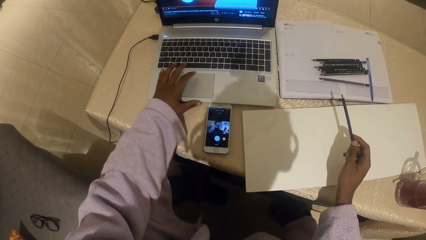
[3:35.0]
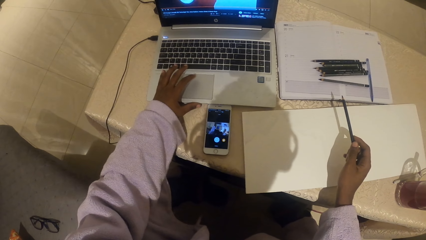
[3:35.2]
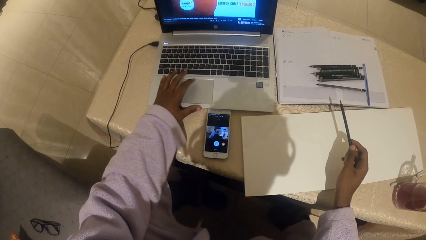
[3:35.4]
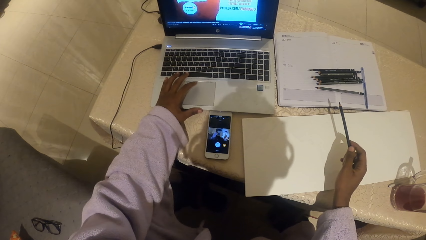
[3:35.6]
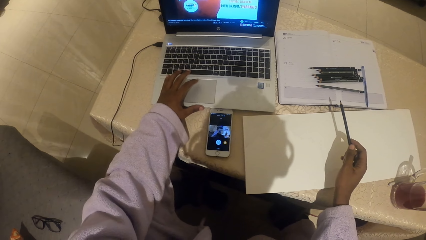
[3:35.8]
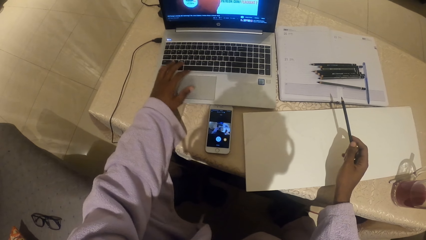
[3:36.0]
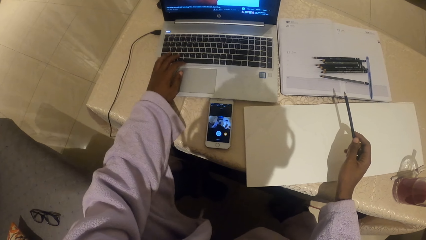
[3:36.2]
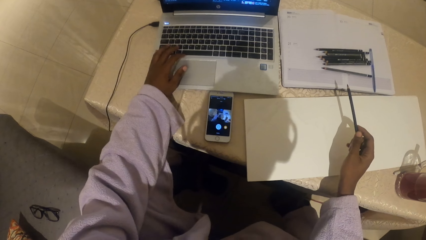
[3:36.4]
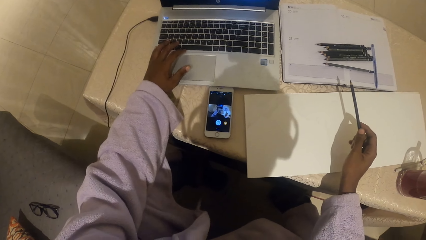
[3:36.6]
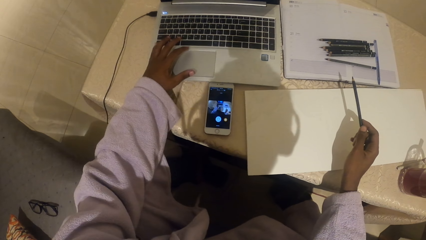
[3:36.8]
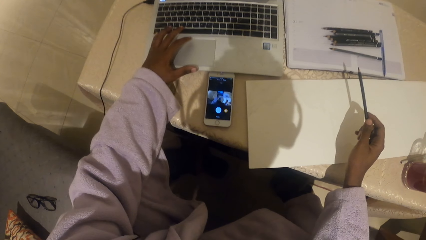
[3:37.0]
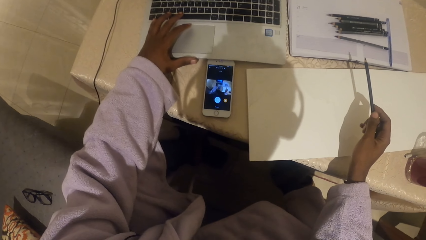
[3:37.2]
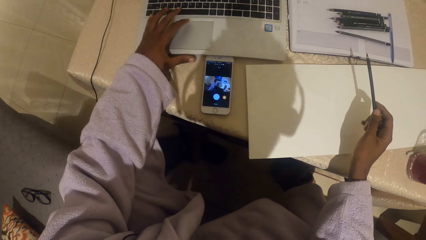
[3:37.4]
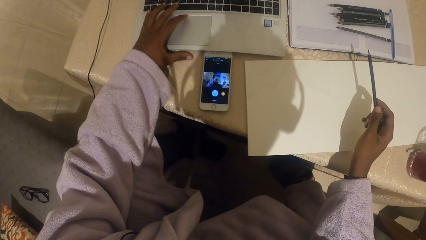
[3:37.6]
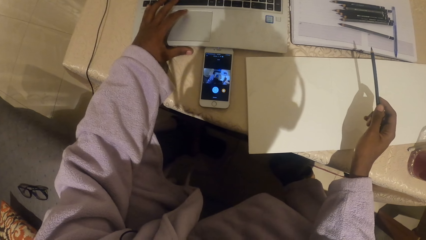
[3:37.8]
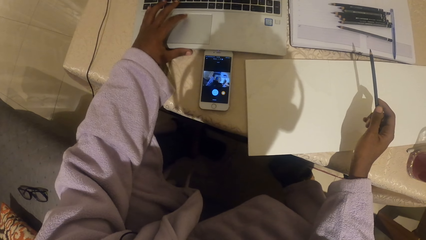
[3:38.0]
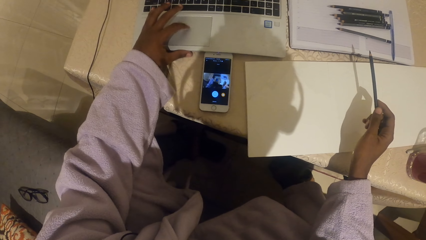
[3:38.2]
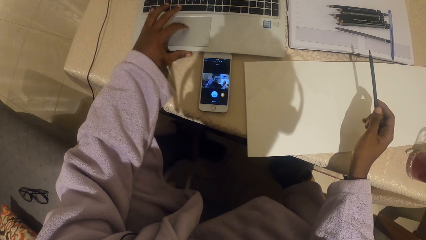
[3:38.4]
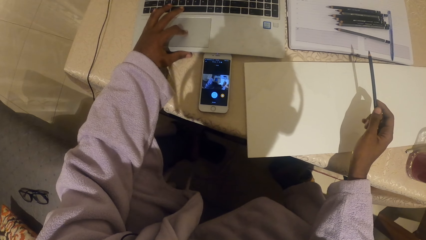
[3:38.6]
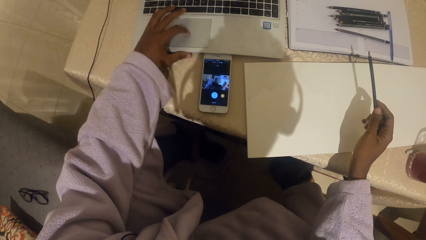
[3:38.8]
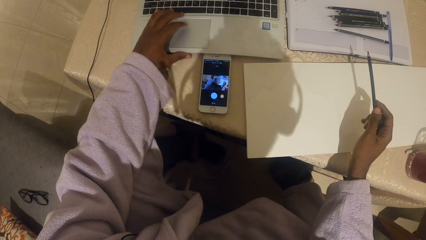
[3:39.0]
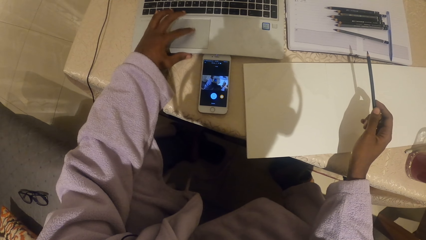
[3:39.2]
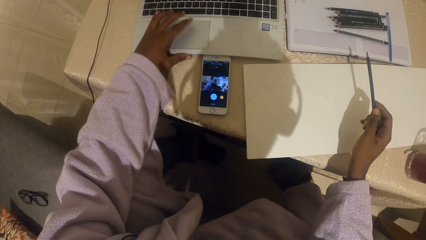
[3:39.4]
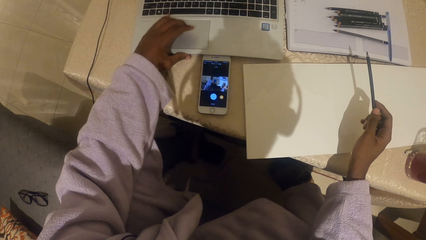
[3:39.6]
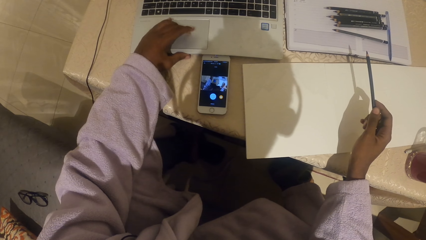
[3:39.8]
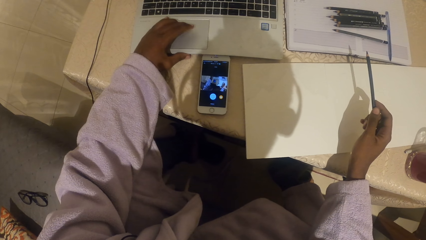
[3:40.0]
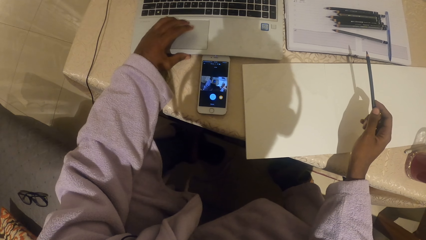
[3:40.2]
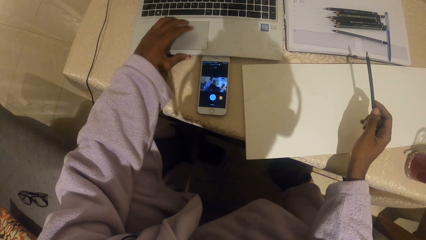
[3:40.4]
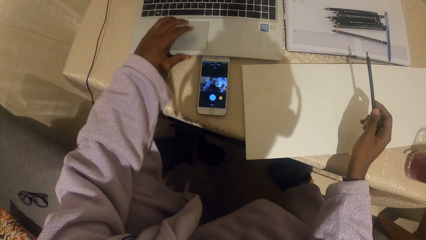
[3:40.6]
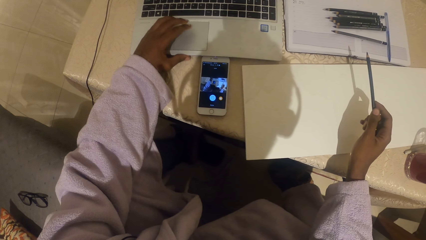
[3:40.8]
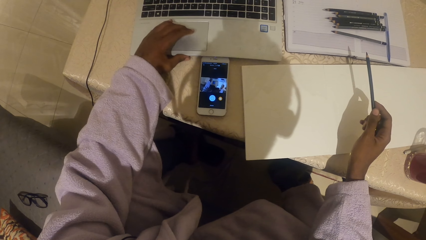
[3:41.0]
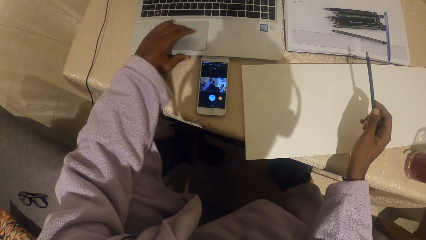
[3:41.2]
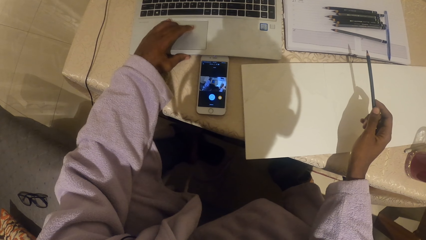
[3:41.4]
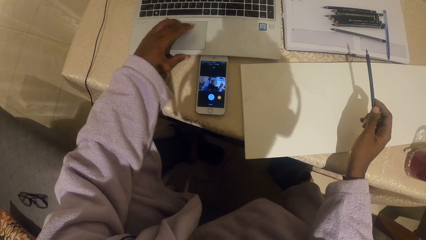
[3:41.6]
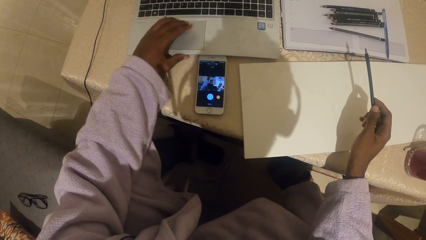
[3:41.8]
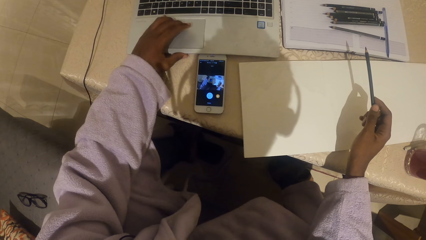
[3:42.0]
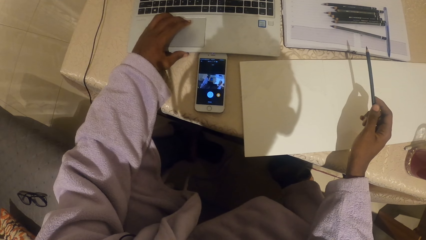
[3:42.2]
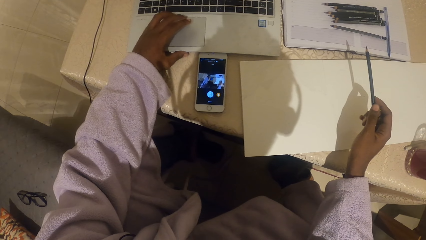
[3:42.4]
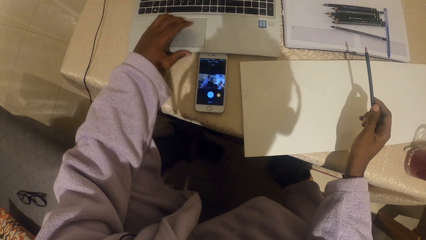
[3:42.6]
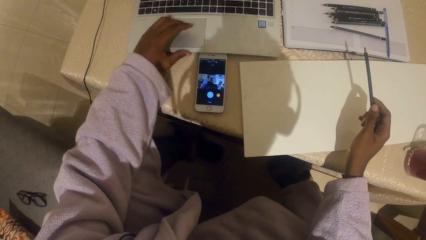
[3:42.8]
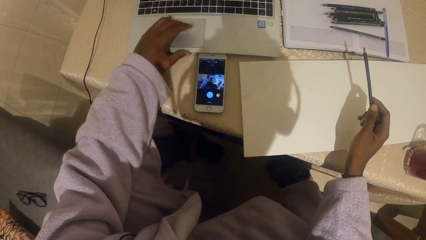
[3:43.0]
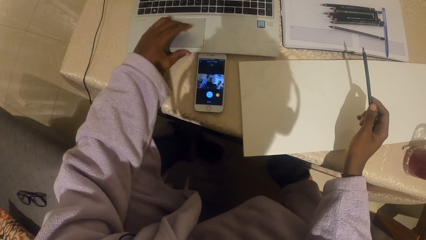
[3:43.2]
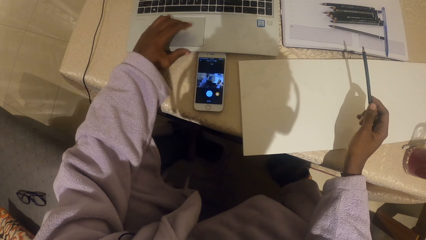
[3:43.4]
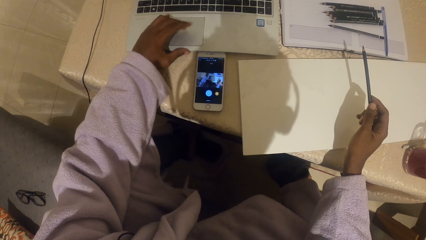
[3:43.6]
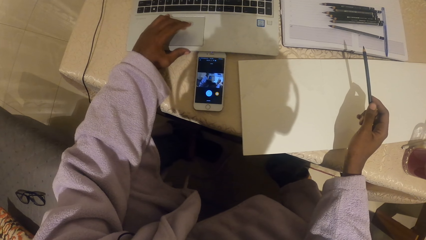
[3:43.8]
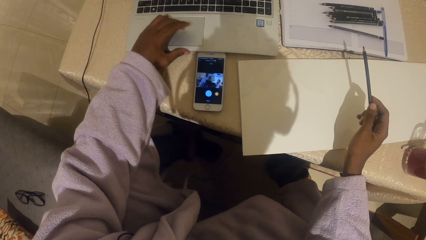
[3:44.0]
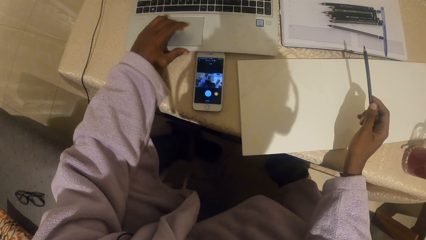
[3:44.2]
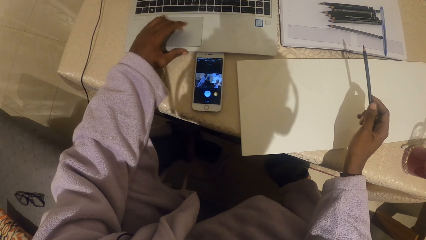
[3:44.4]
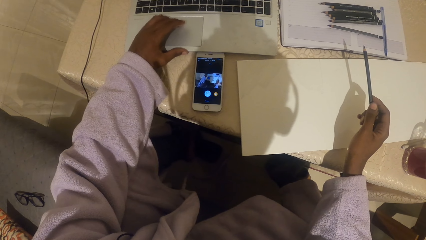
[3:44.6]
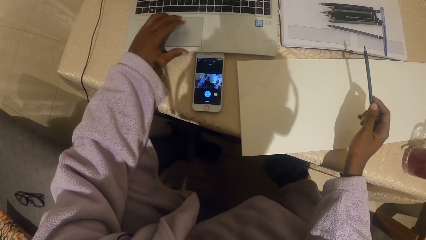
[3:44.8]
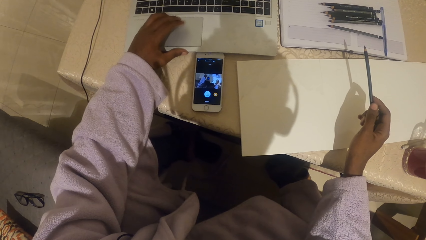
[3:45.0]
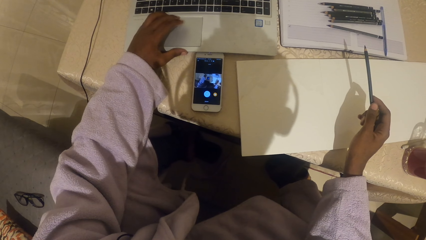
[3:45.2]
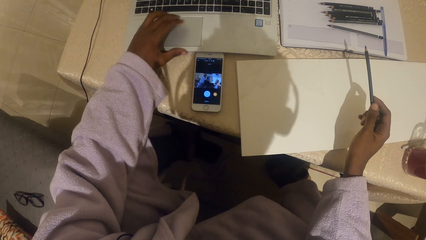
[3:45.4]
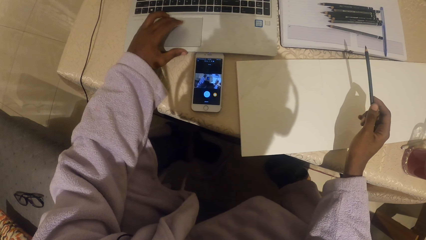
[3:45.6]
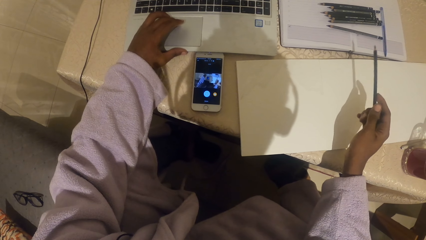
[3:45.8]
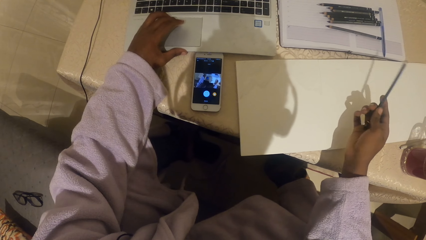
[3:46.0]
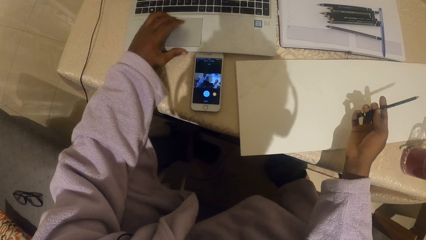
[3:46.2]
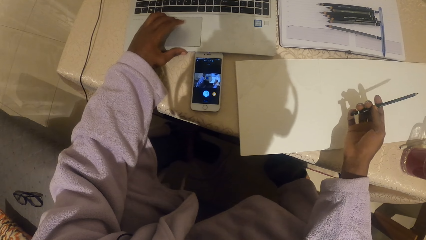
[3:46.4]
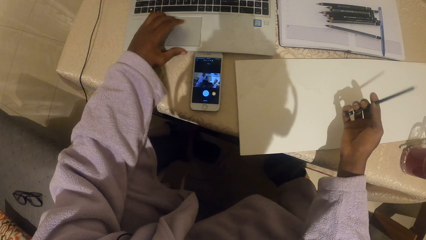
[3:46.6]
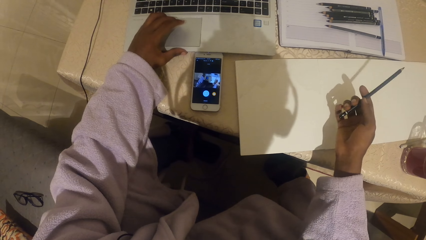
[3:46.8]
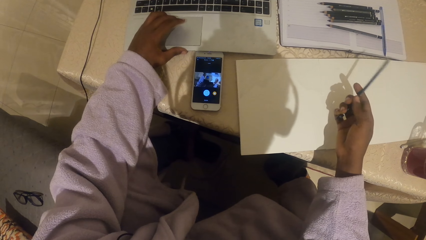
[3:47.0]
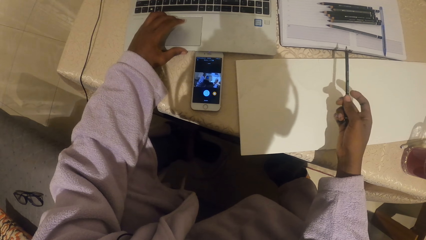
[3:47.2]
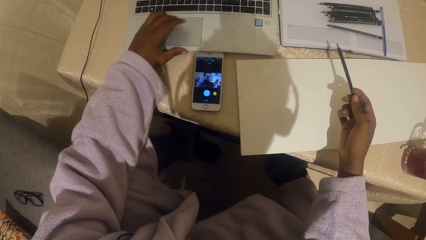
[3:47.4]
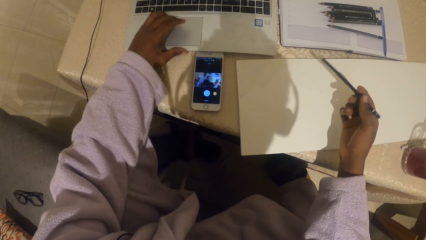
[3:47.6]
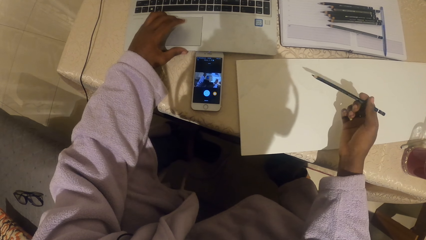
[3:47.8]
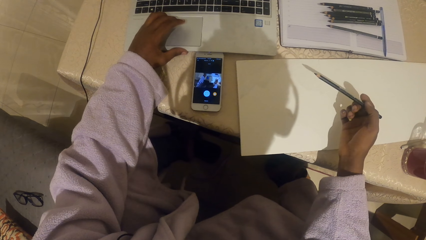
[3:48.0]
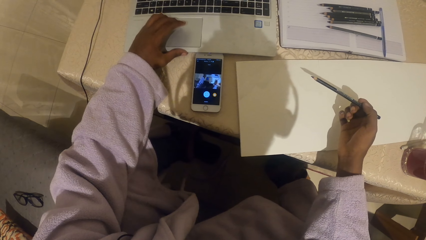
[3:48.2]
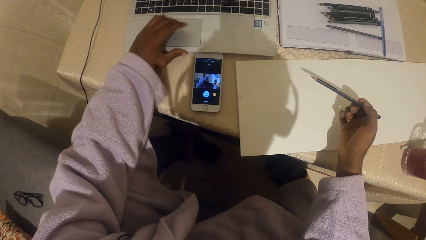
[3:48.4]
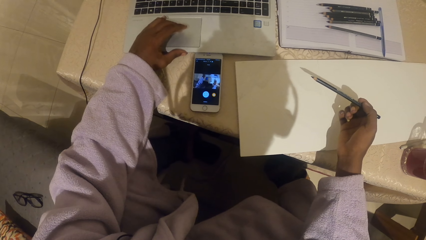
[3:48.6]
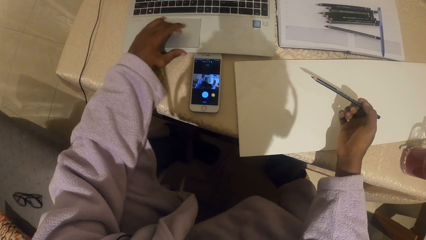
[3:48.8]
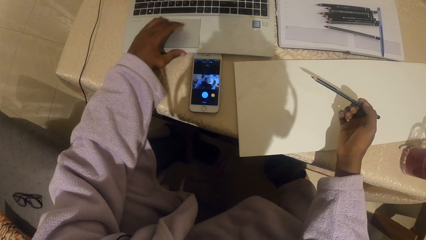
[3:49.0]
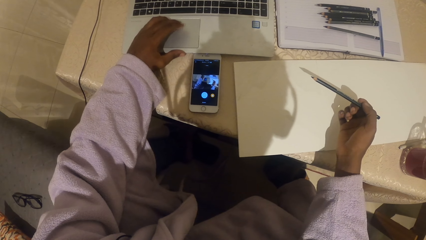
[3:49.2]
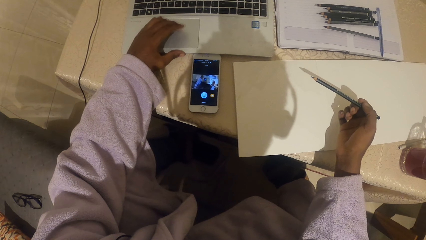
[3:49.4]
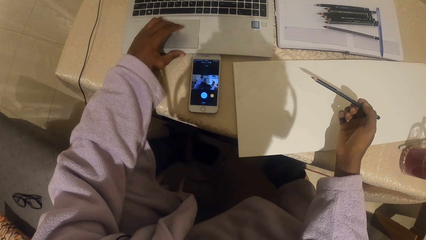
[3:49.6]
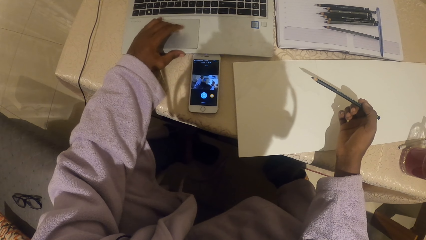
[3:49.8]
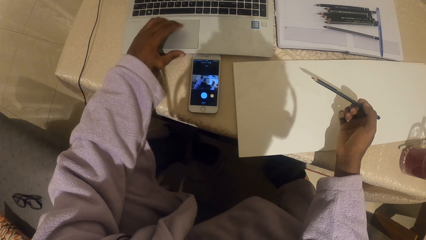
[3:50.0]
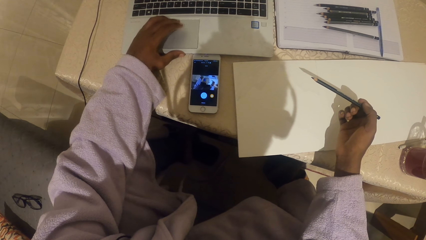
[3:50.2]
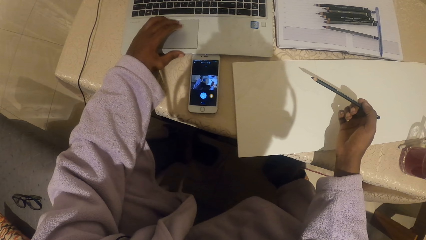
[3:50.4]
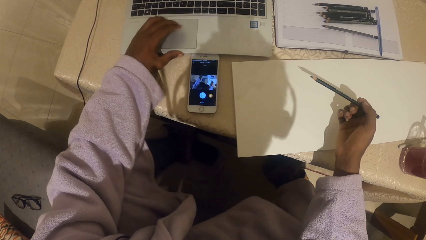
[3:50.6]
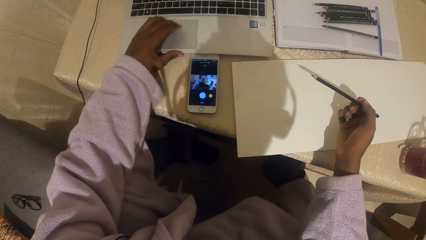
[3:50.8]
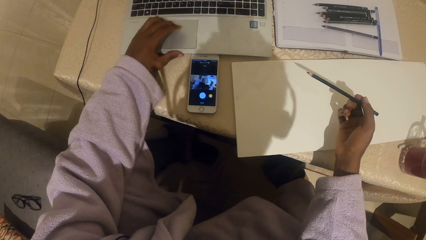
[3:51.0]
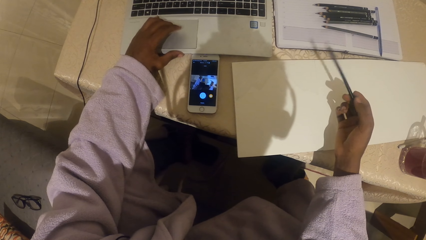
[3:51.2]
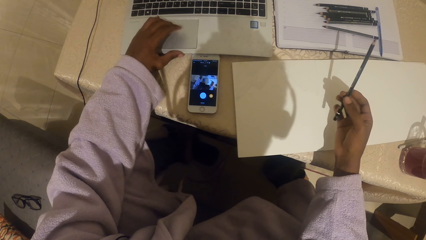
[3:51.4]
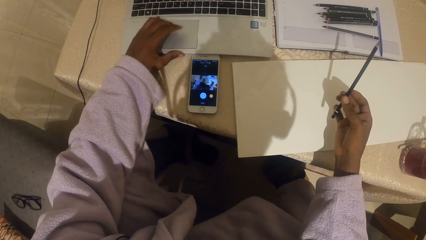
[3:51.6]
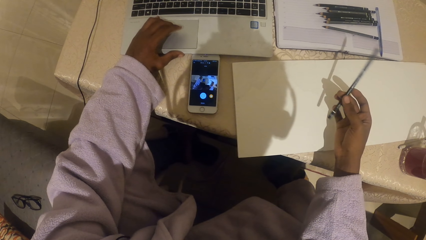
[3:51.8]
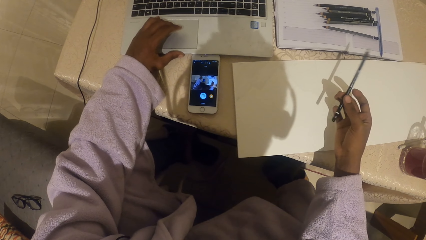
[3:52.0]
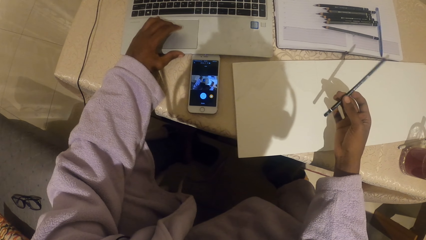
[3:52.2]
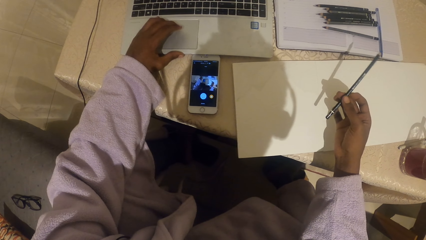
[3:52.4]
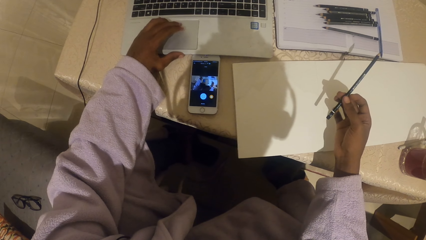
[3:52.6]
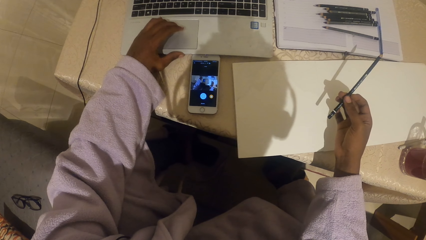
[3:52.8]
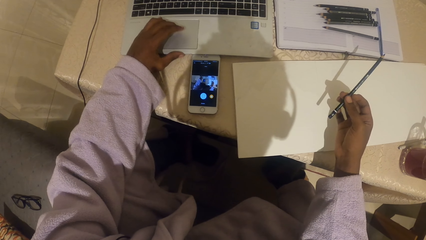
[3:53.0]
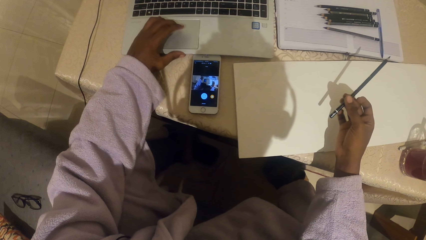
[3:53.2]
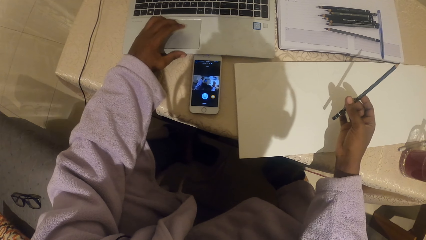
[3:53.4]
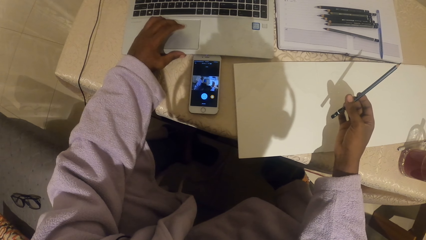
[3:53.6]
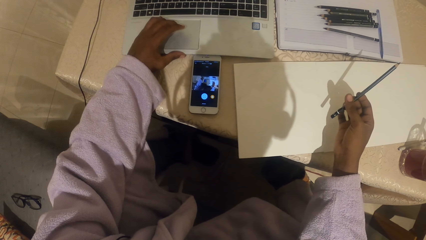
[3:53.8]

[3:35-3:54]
The camera wearer plays with the pen on the hand.
